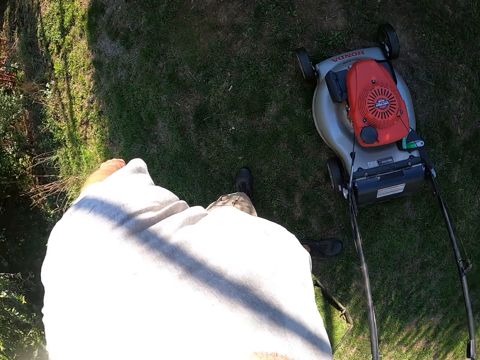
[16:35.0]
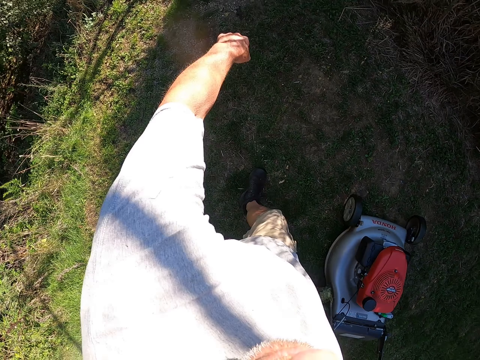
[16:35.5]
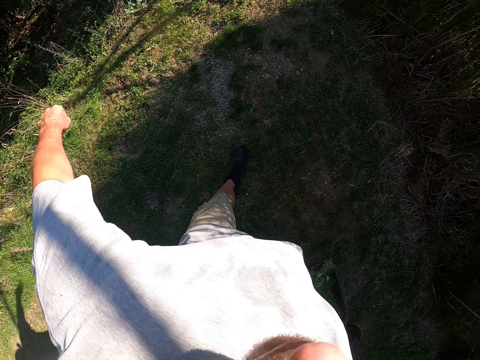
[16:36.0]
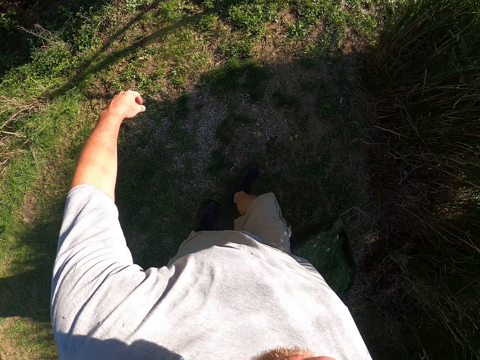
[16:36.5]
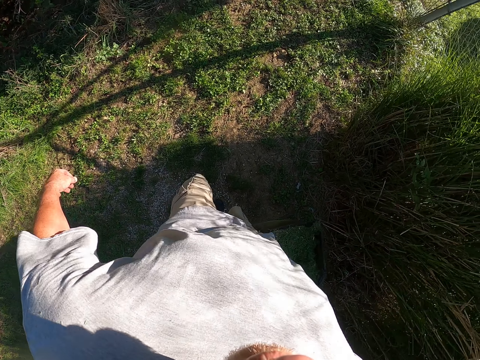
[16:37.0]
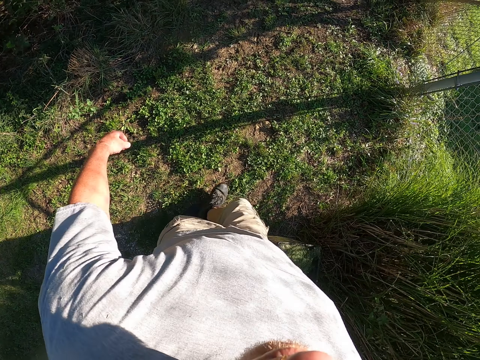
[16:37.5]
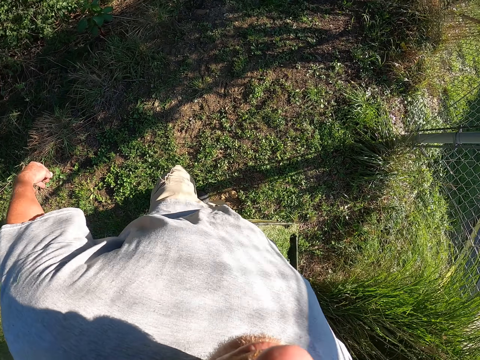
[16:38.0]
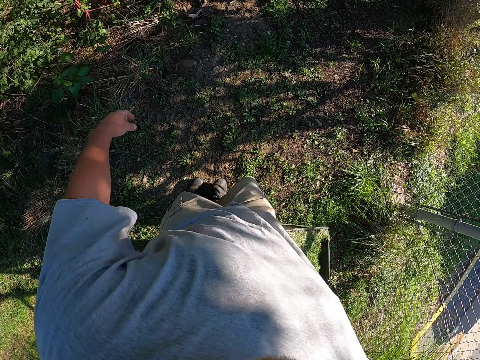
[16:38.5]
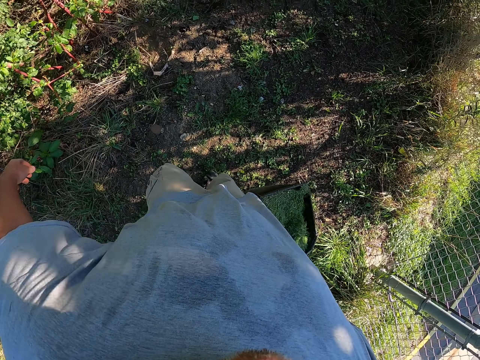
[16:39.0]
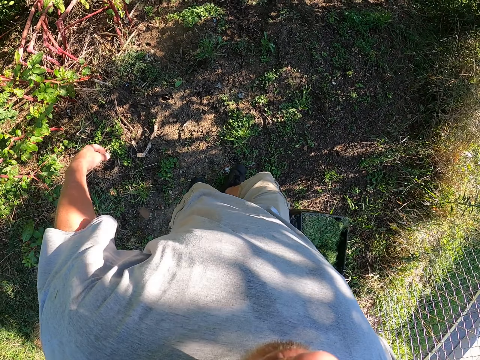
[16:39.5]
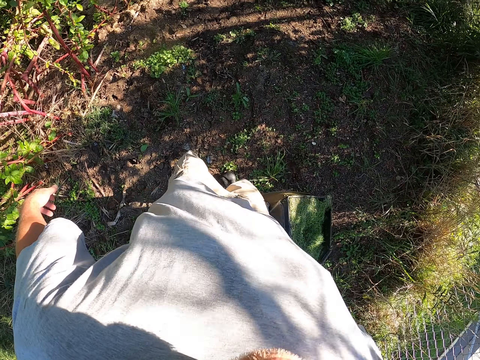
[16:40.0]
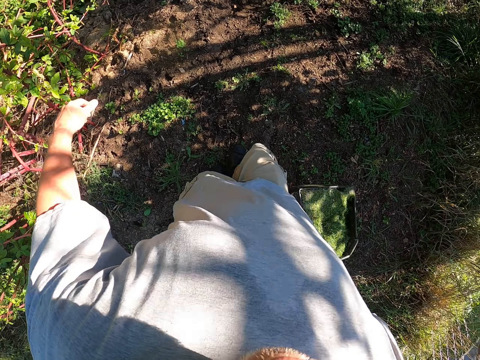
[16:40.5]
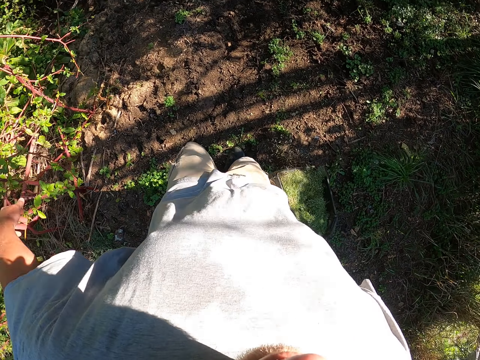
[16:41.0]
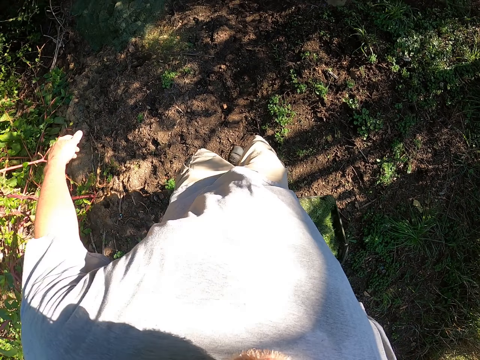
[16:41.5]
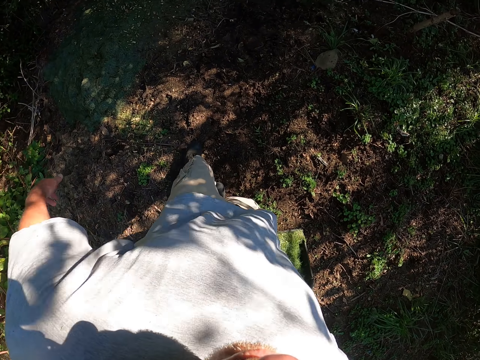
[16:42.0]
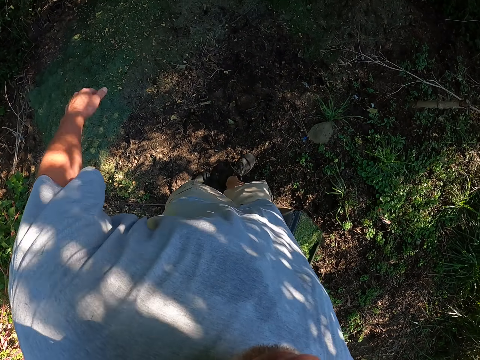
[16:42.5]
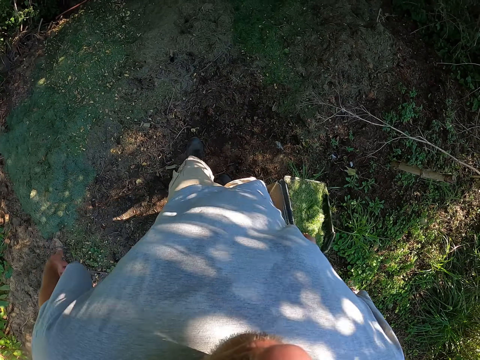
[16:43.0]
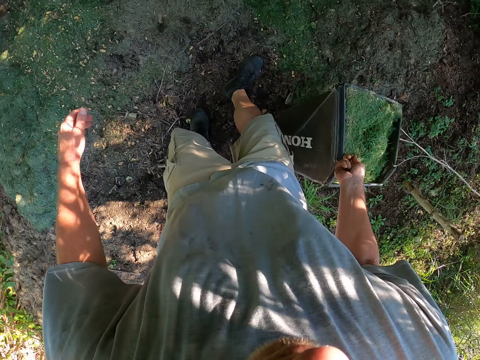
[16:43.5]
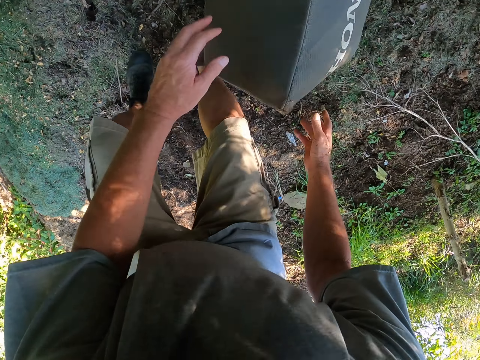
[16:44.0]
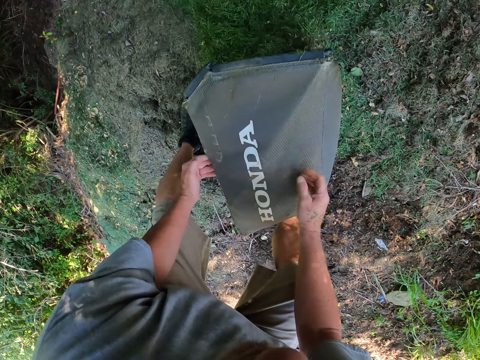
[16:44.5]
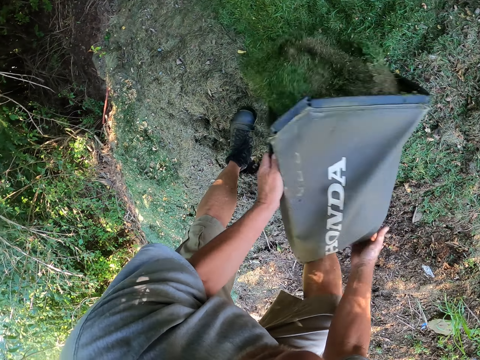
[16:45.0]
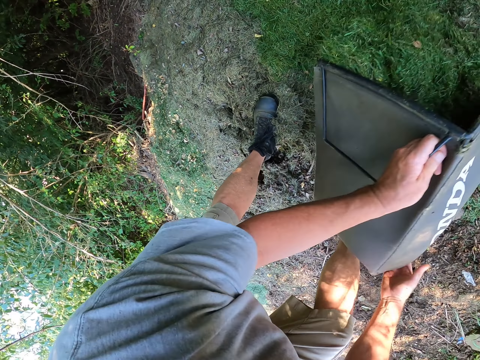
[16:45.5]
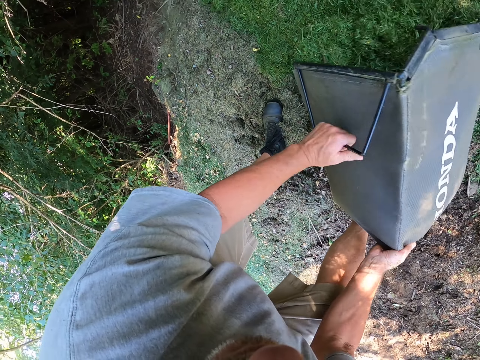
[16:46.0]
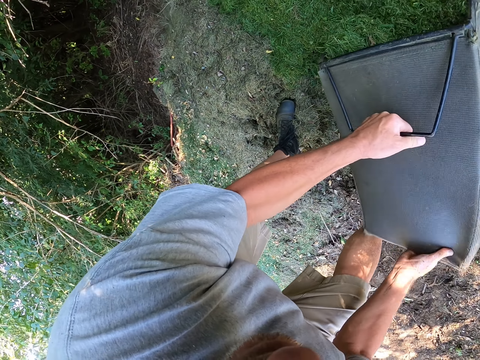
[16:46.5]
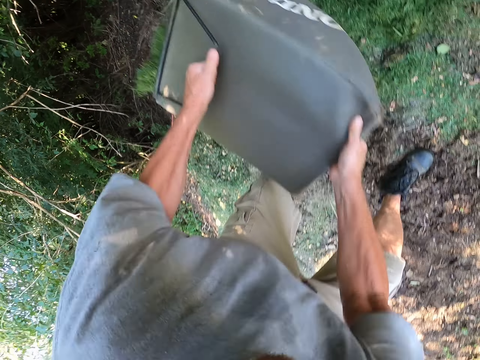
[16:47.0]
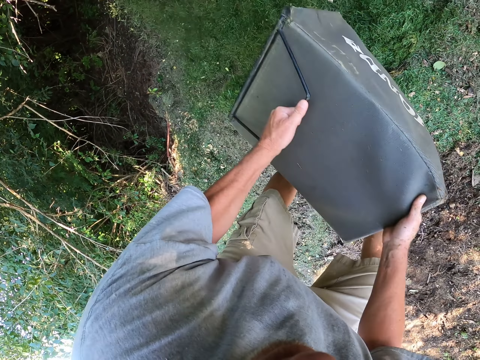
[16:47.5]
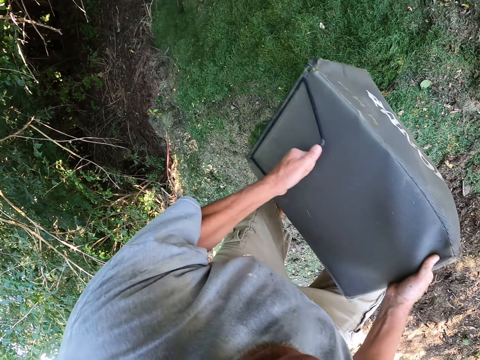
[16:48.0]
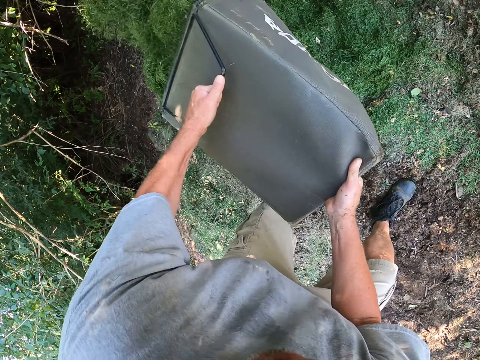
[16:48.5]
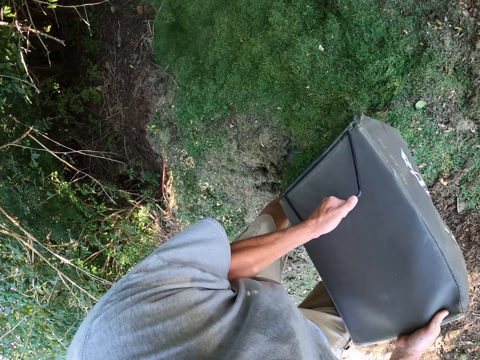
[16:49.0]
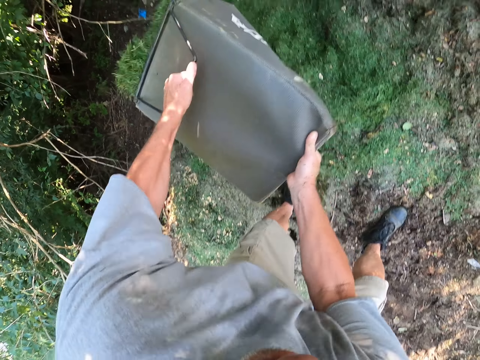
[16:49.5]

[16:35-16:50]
The camera wearer carries the grass catcher bag. They walk on the compound. They drop the grass catcher bag on the ground. They pour grass on the ground.

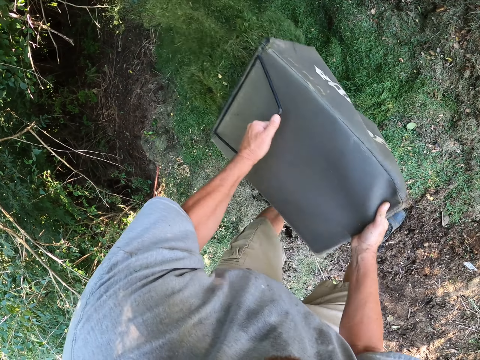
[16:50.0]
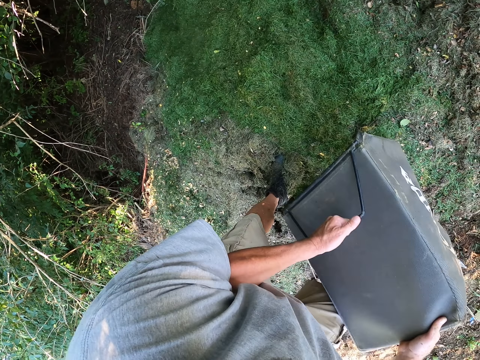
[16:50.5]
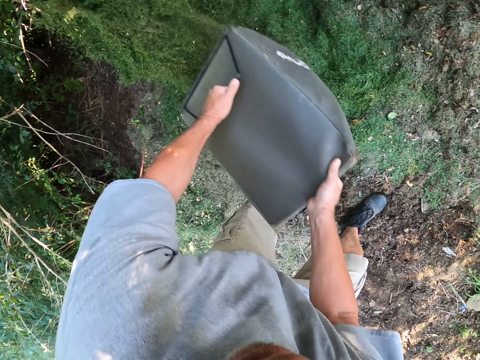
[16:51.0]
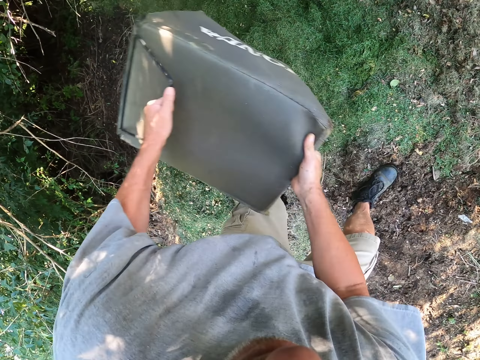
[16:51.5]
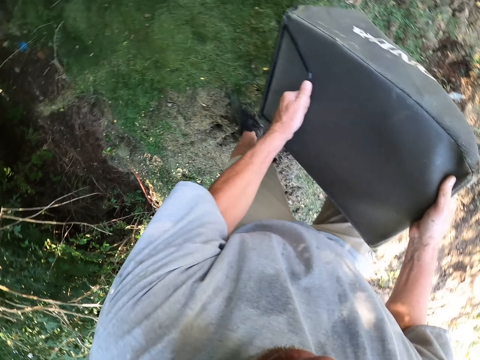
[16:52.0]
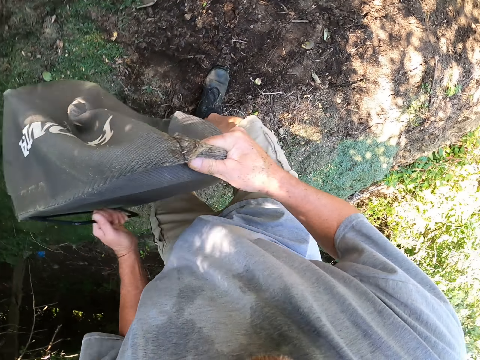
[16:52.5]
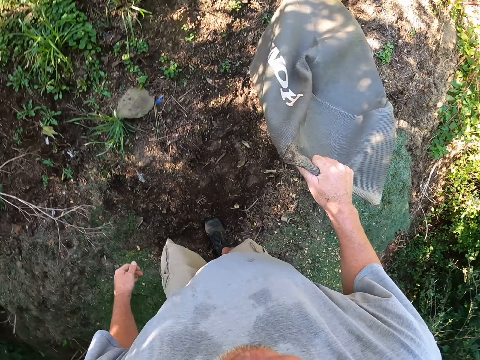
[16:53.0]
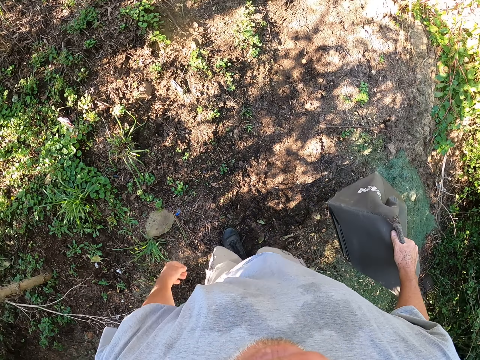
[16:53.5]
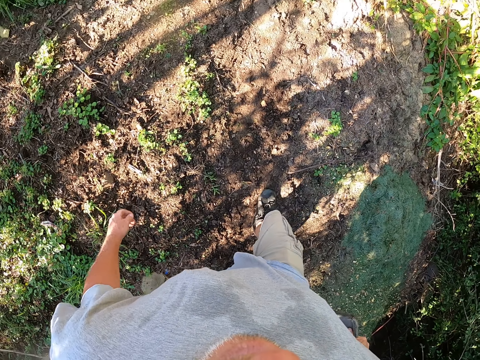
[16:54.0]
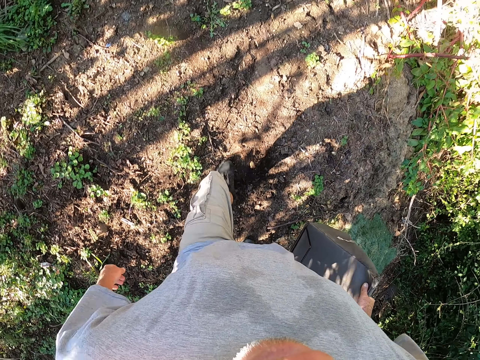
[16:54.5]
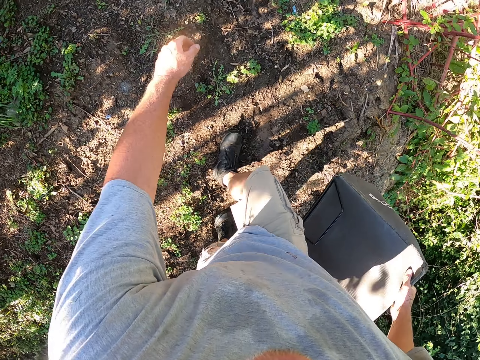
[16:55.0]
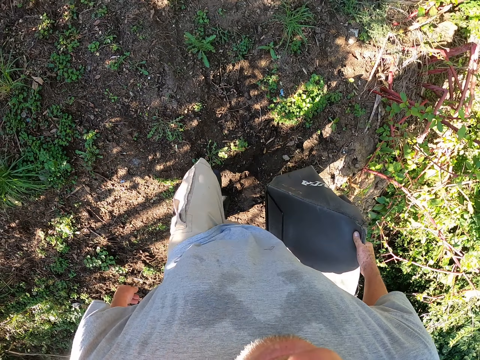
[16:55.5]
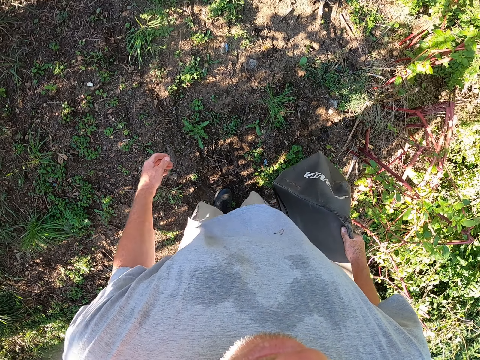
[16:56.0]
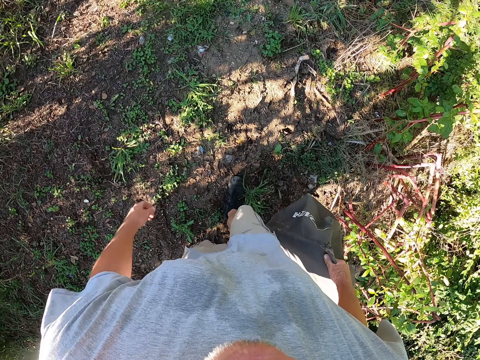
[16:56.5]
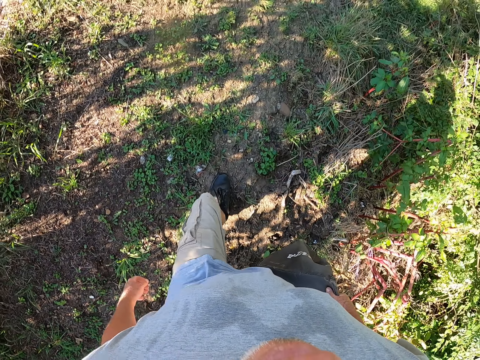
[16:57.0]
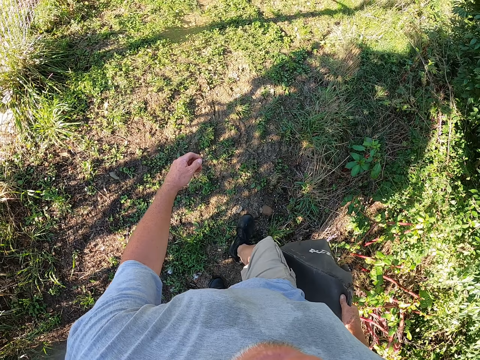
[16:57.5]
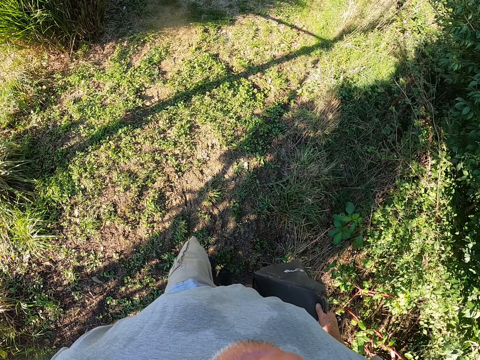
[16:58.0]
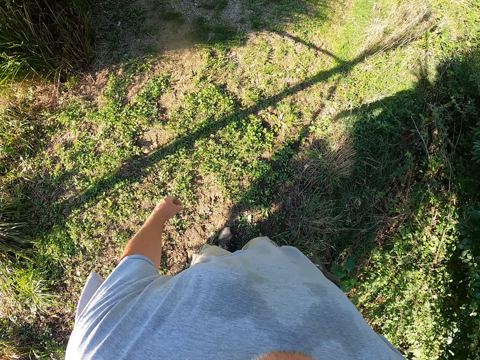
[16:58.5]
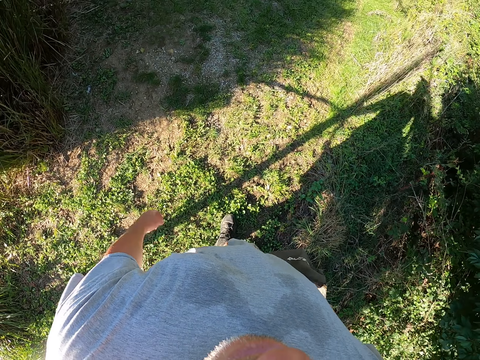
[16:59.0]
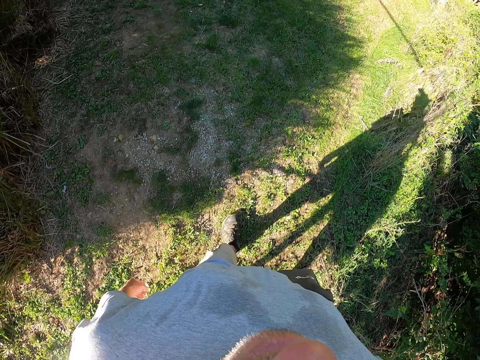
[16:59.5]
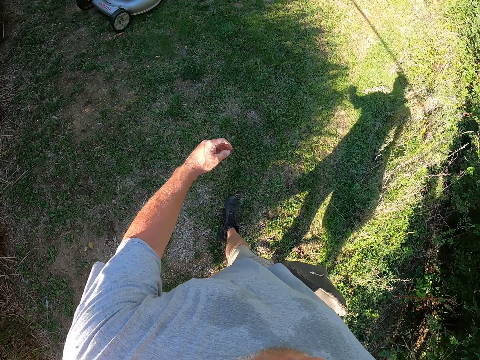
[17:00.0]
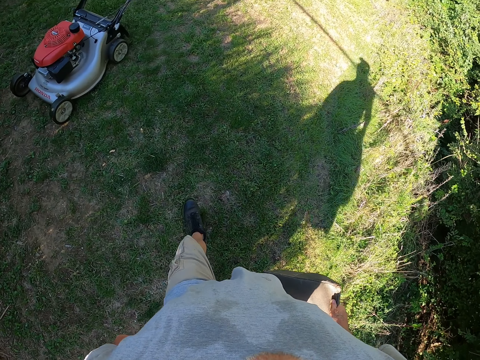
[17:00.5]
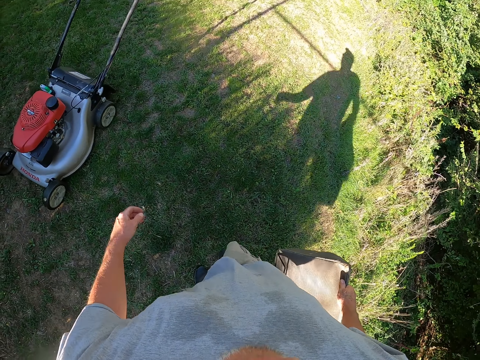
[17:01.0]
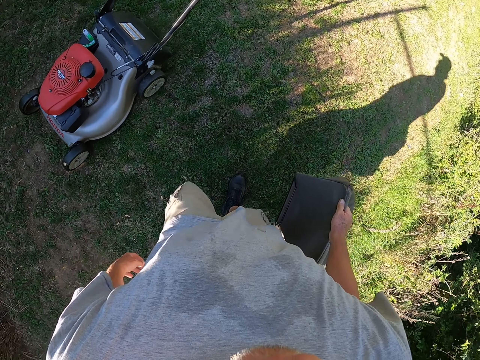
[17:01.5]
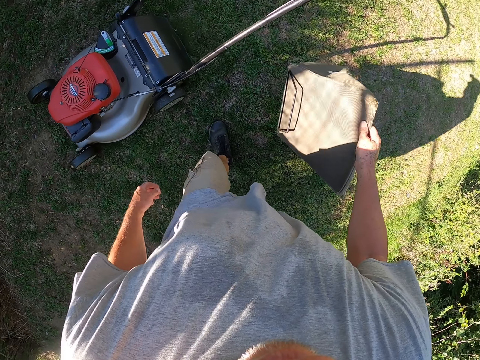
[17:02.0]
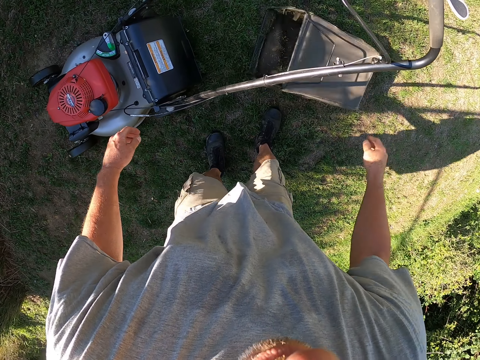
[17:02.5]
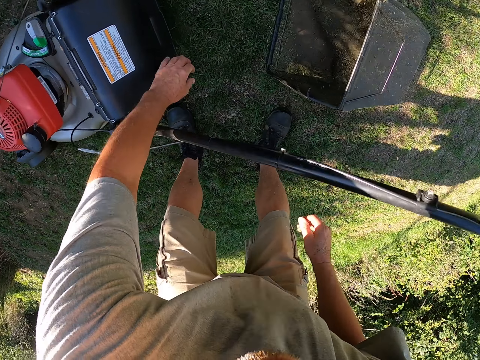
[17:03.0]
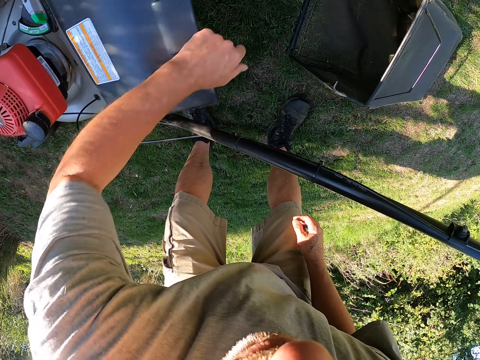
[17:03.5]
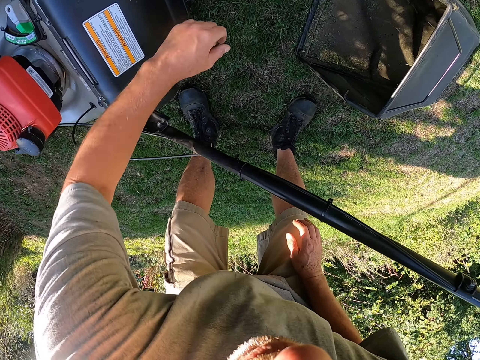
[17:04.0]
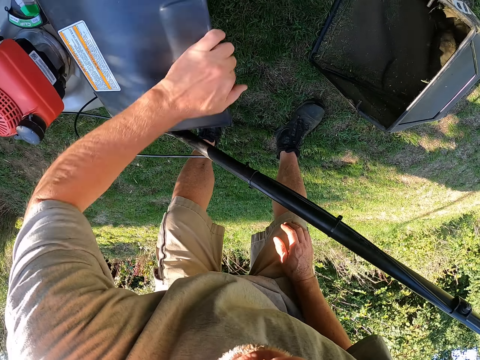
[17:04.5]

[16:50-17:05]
The camera wearer walks on the compound. They drop the grass catcher bag on the ground. They open the grass catcher cover.
